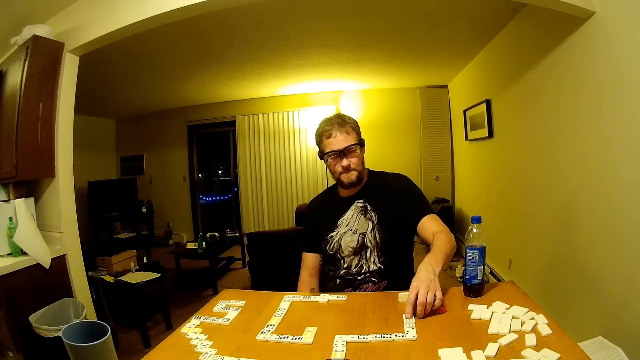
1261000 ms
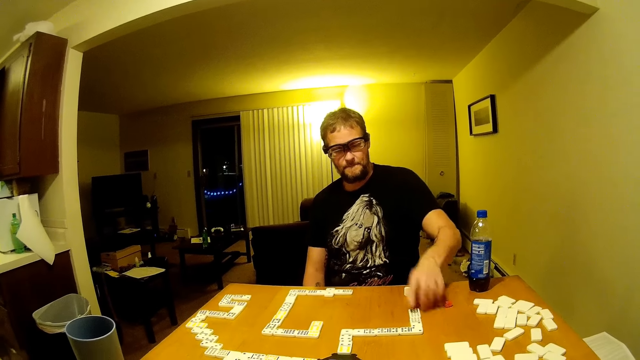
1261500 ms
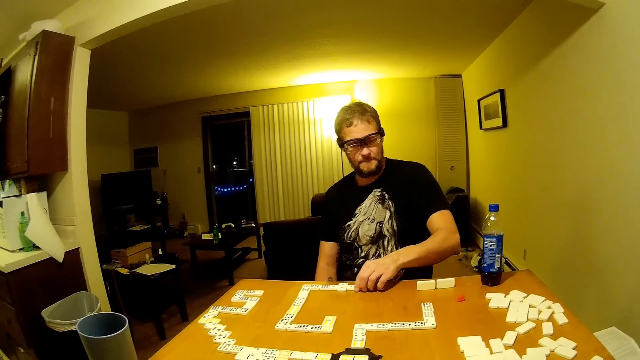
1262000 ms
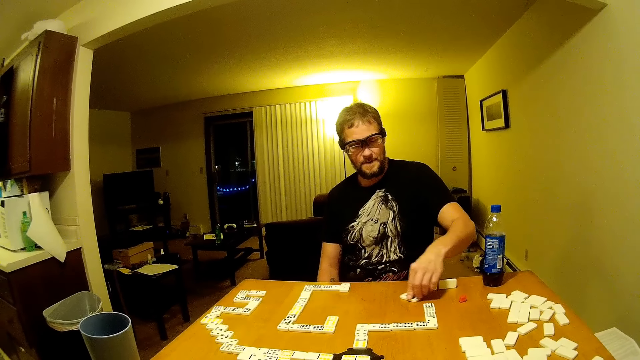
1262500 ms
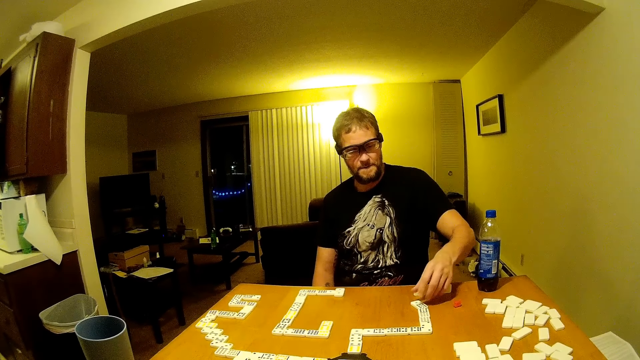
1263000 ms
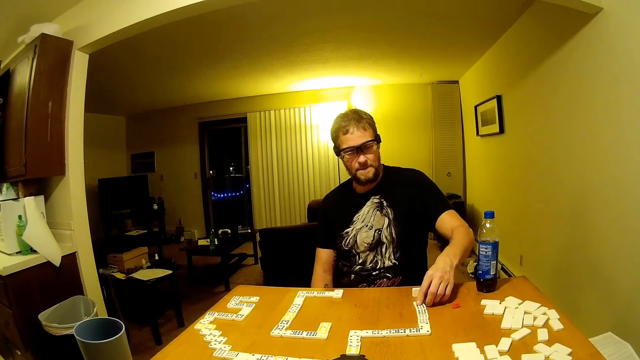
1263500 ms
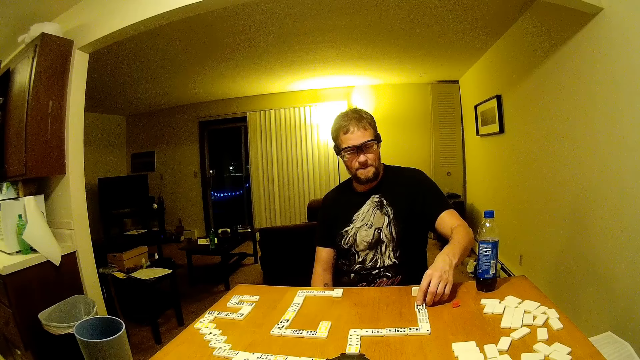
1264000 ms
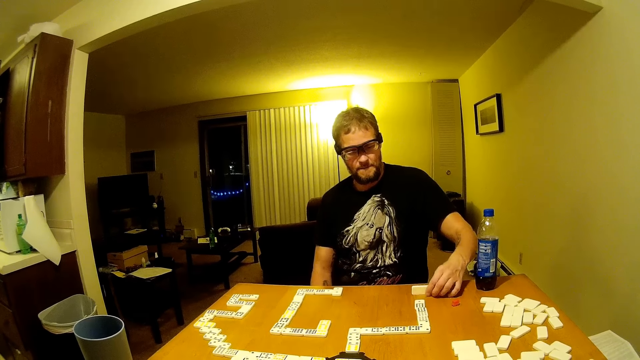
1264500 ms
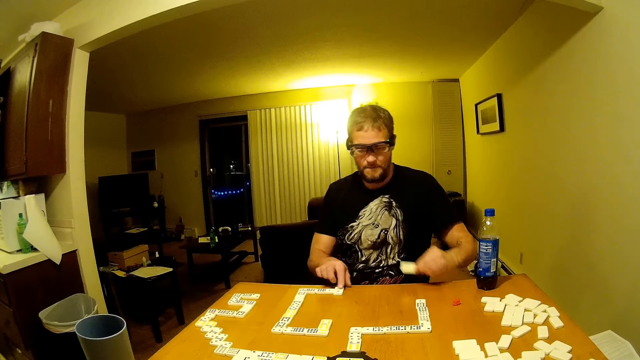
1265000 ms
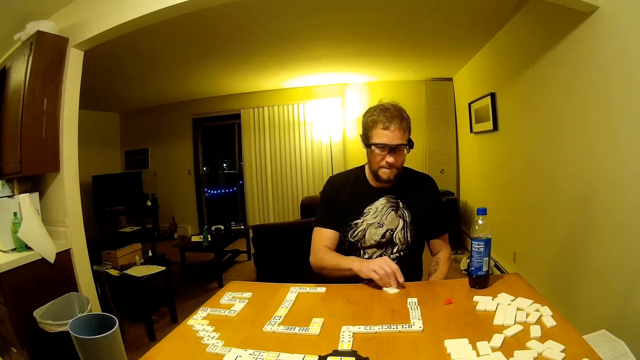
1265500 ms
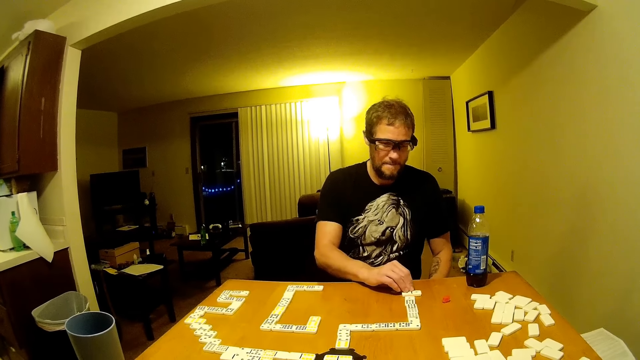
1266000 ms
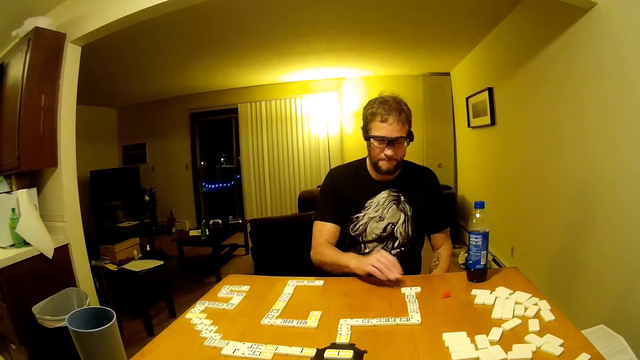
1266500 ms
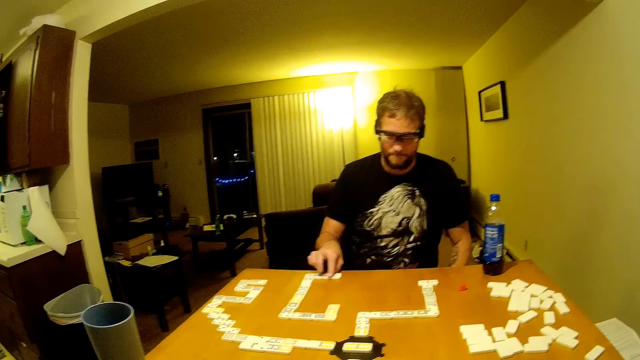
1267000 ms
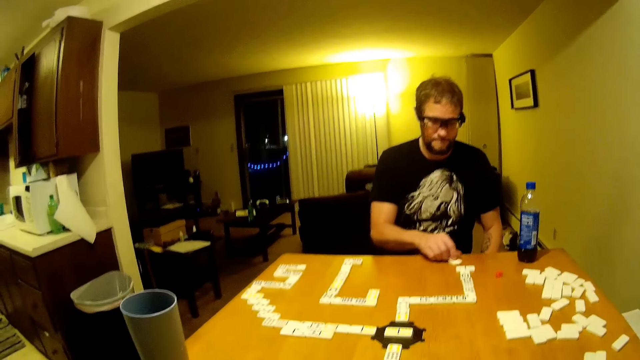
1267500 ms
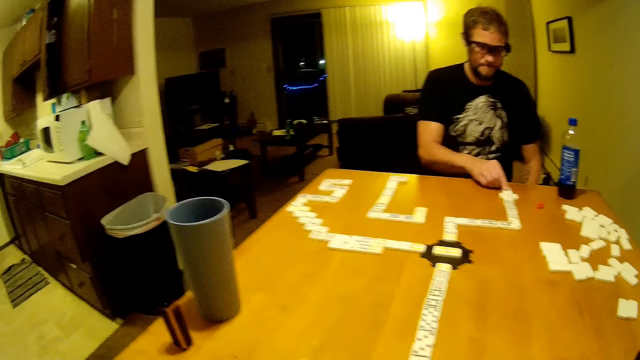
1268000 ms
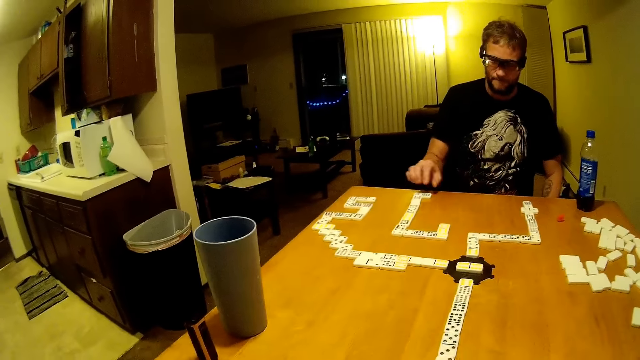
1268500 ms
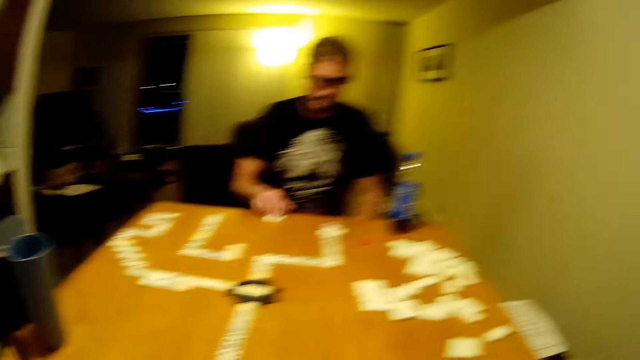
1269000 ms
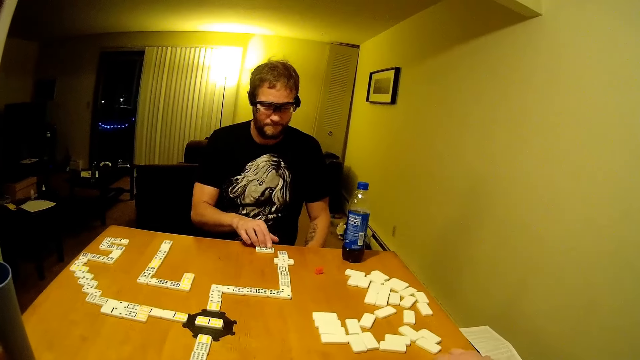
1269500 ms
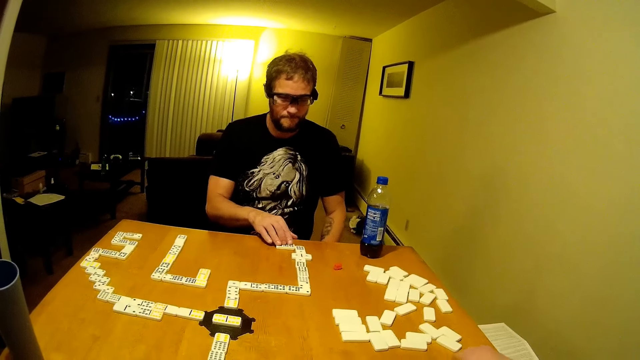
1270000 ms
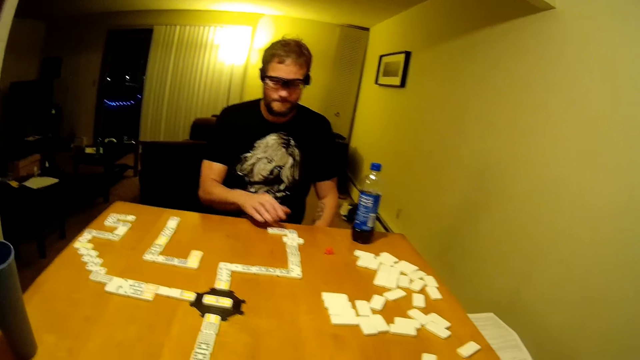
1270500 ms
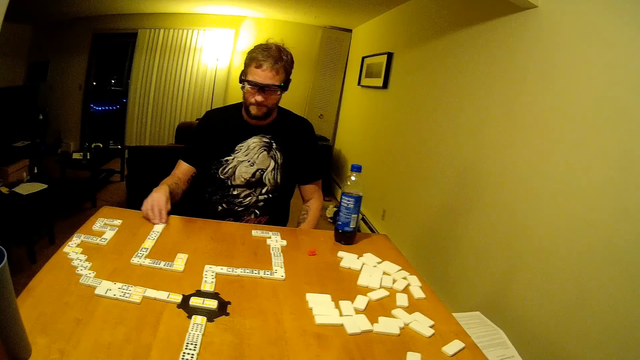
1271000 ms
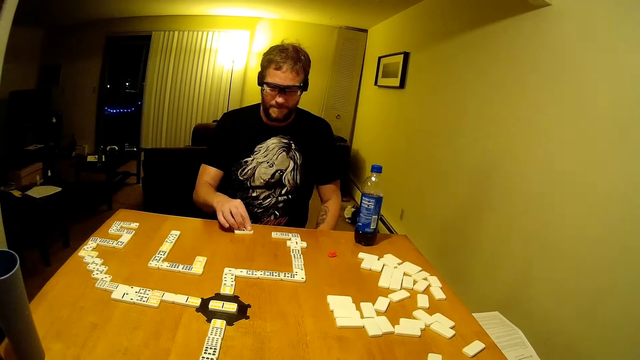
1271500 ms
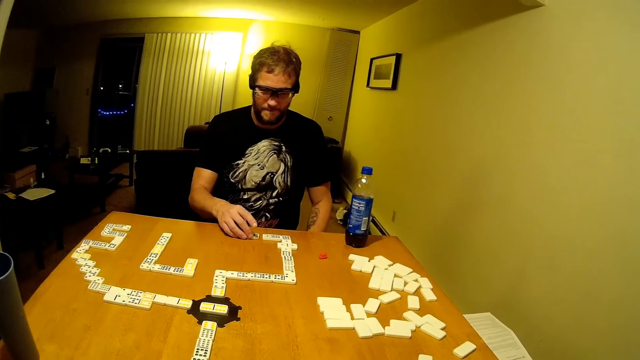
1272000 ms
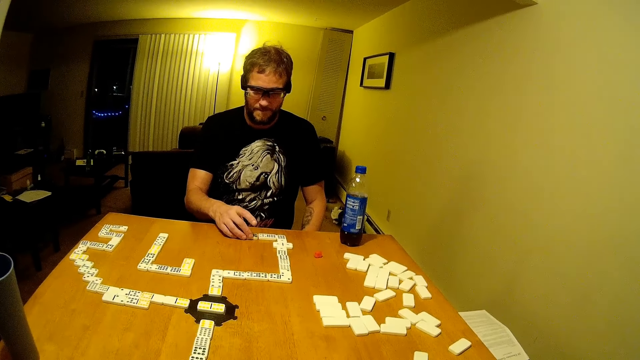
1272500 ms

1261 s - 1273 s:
The man moves his hand. He pushes the card. He moves his hand. He picks the card. He moves his hand. He moves his hand down. He pushes the card. He moves his hand. He pushes the card. He moves his hand. He pushes the card. He moves his hand. He pushes the card.

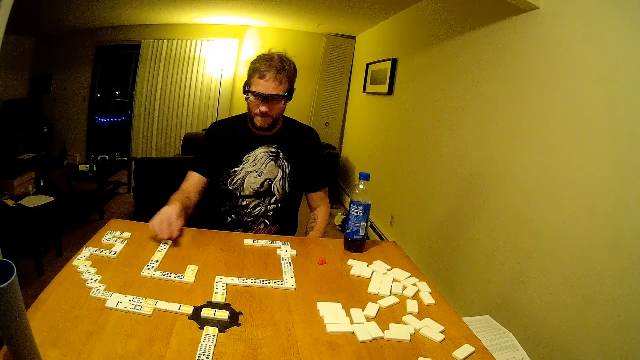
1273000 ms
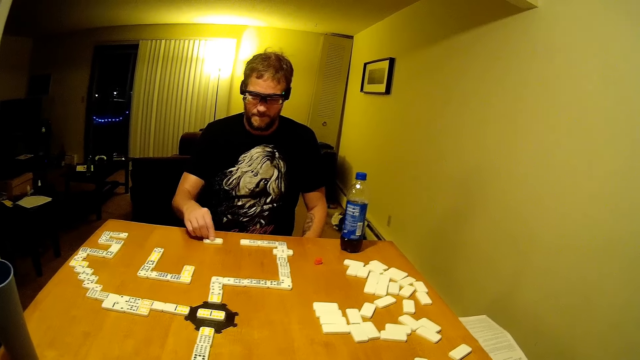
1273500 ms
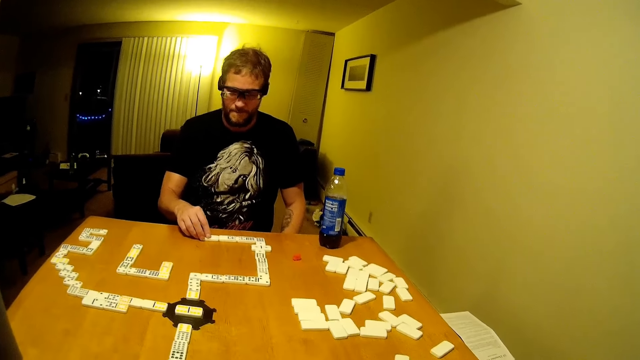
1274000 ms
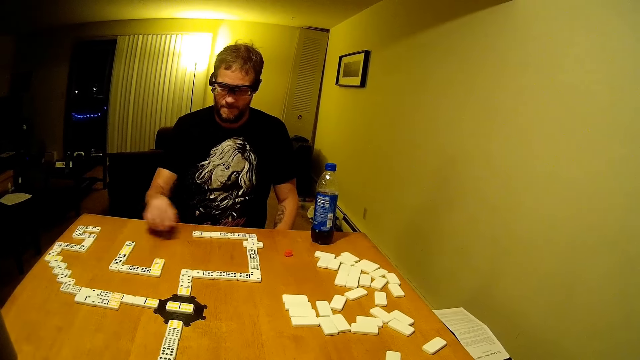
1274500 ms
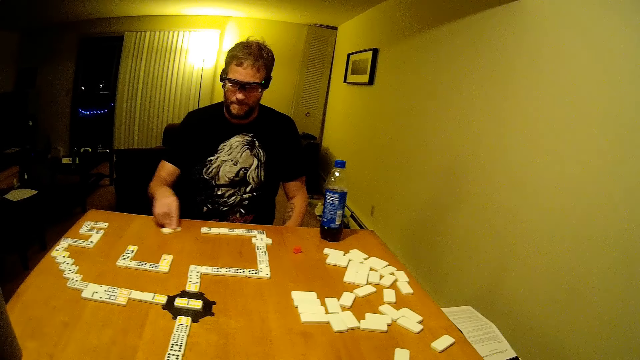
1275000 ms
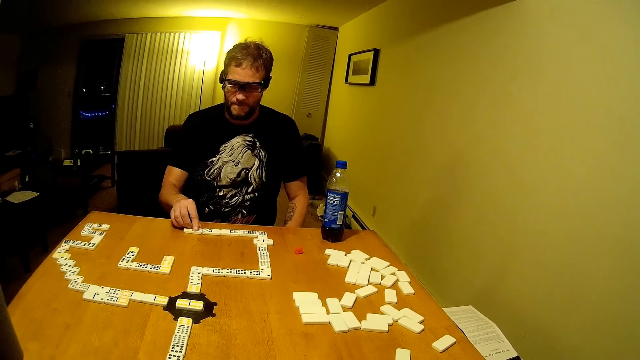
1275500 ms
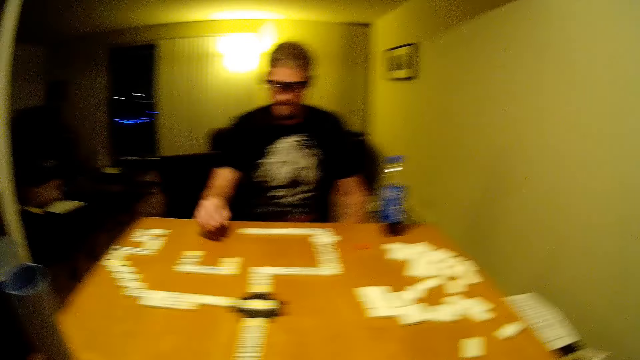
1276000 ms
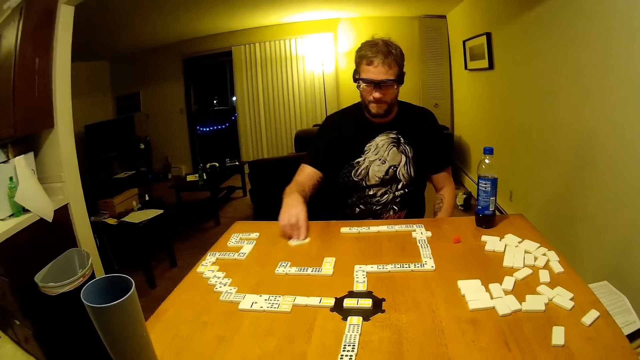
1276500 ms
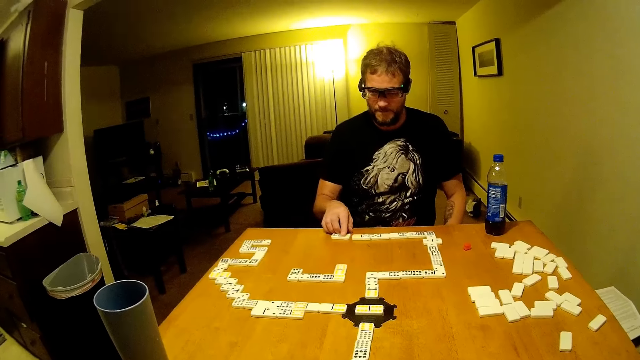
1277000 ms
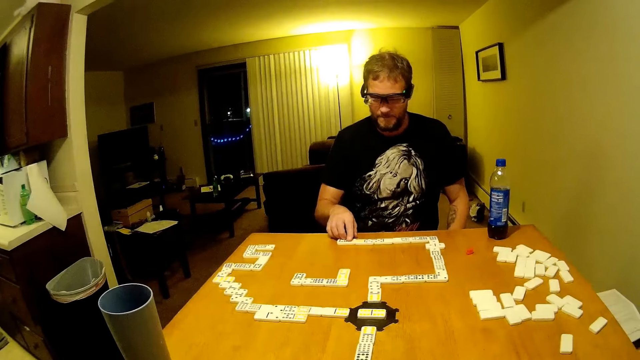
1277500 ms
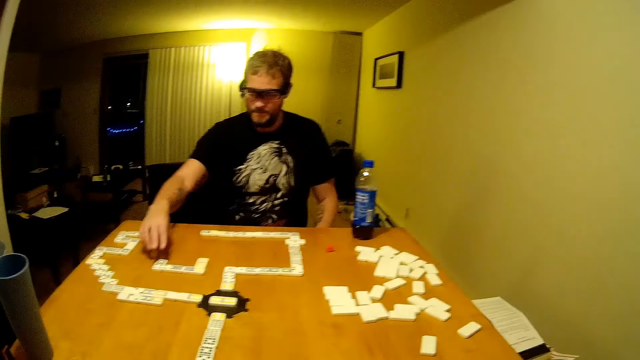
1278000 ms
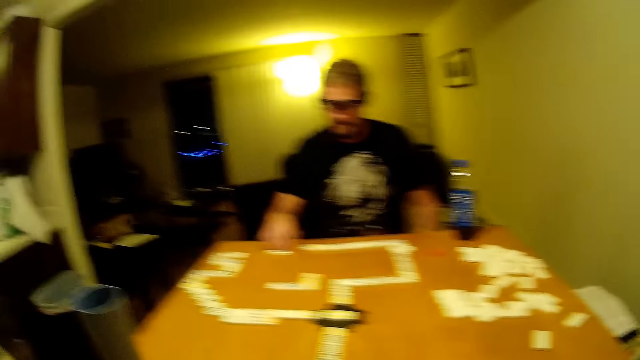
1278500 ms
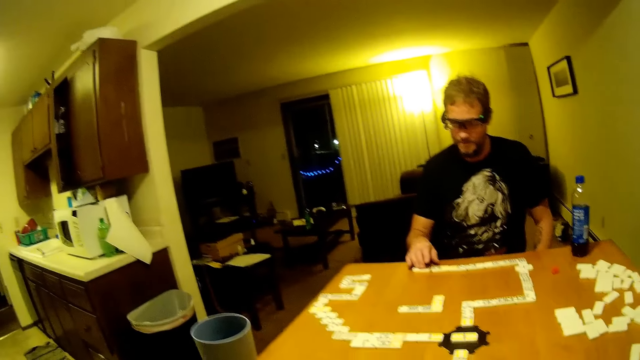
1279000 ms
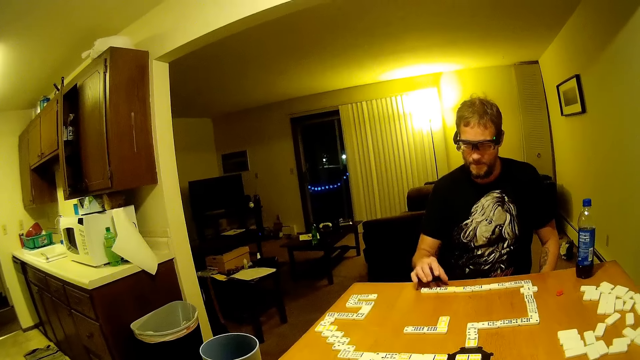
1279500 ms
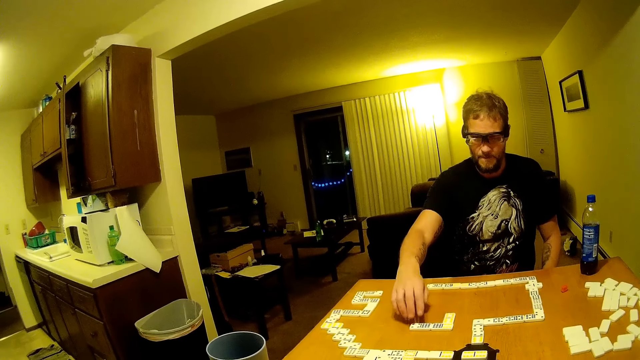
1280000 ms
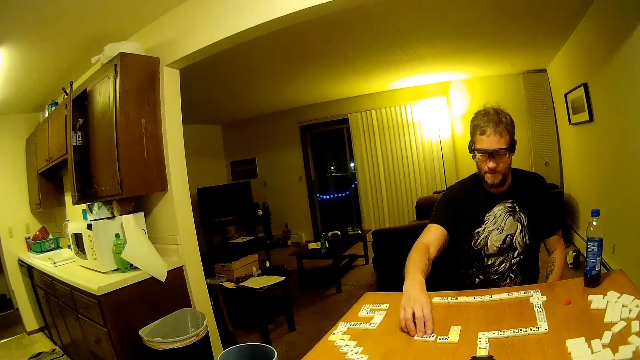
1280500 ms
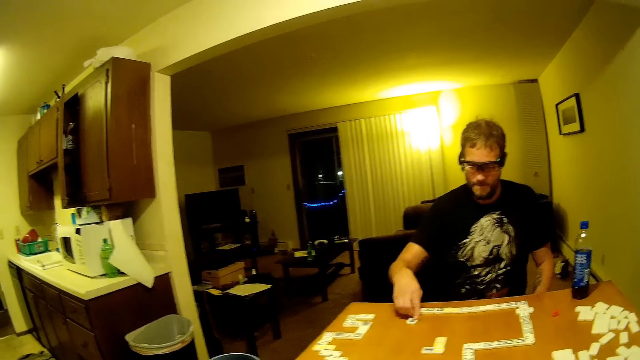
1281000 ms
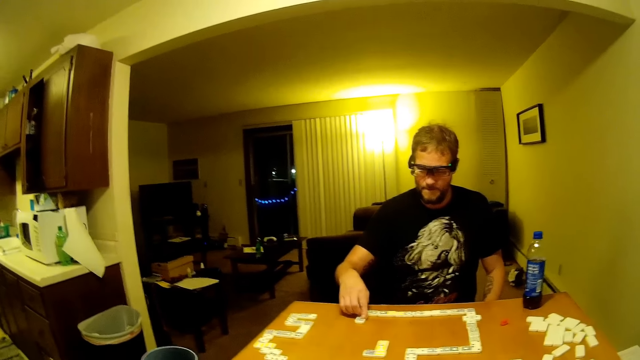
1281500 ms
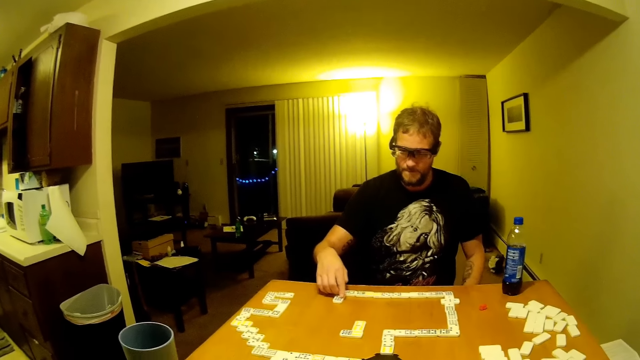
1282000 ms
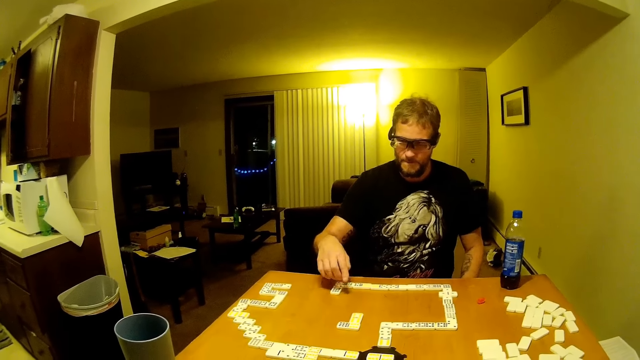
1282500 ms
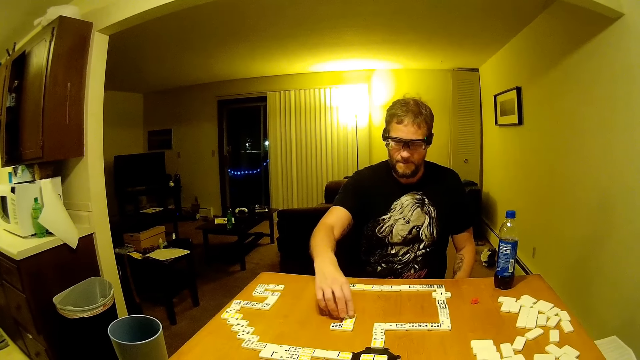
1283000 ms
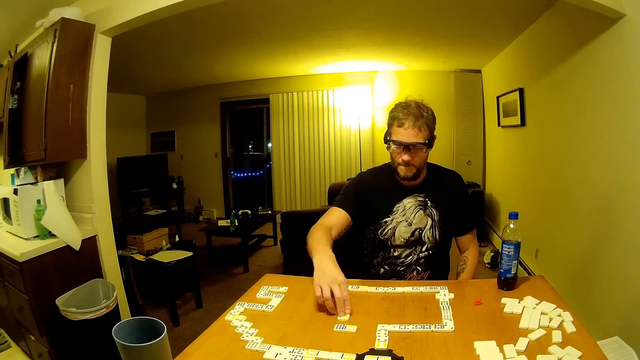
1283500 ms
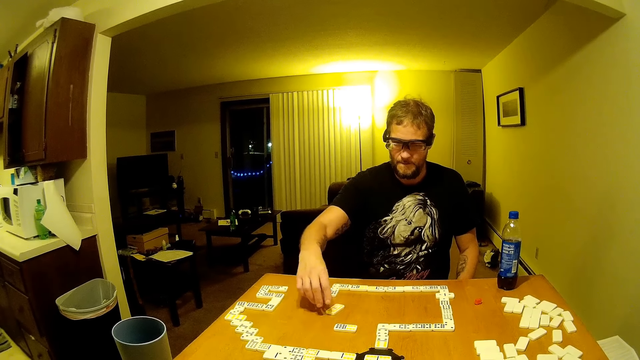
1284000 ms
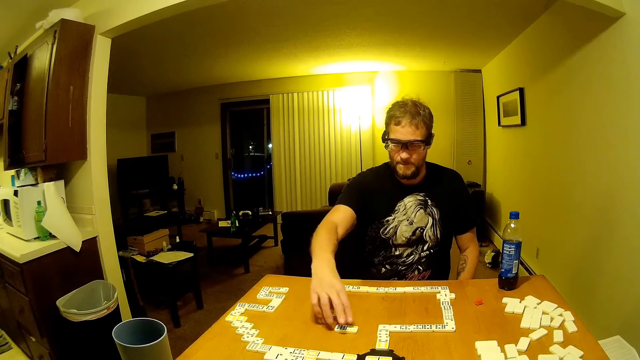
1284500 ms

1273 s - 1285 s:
A man moves his hand and pushes a card. The man moves his hand and pushes the card. The man moves his hand and pushes the card. The man moves his hand and pushes the card. The man moves his hand and pushes the card. The man moves his hand and pushes the card. The man moves his hand.
